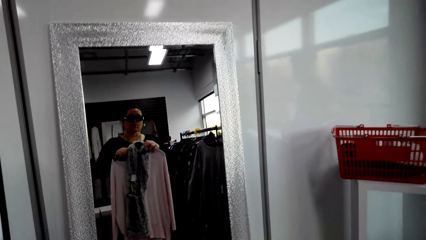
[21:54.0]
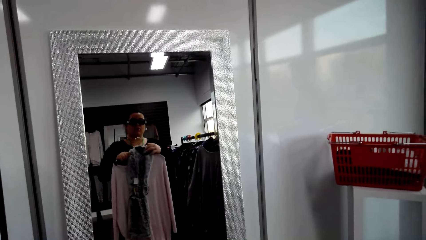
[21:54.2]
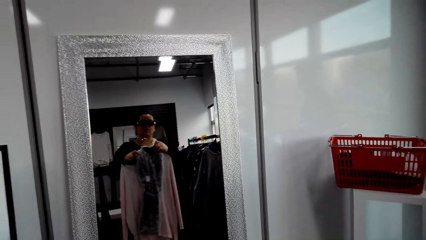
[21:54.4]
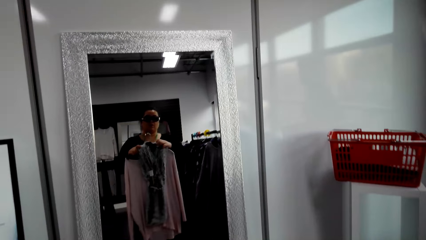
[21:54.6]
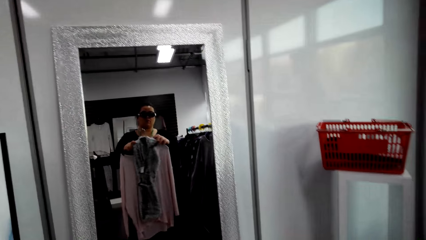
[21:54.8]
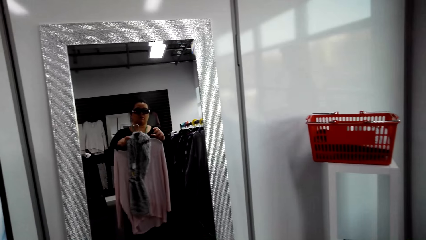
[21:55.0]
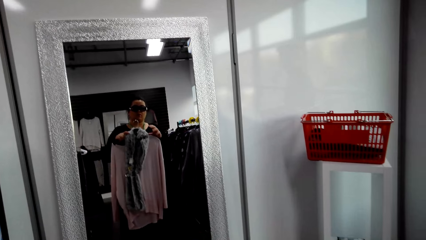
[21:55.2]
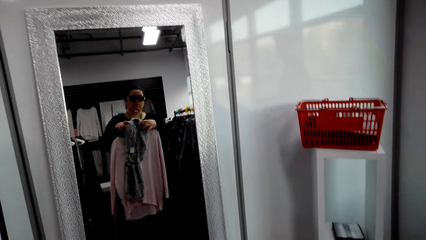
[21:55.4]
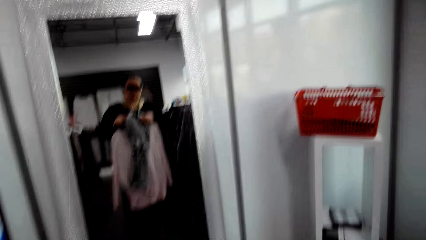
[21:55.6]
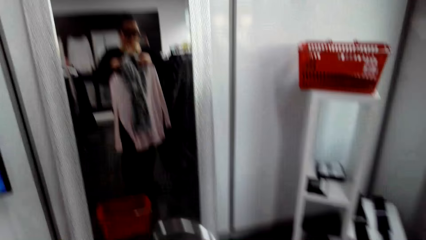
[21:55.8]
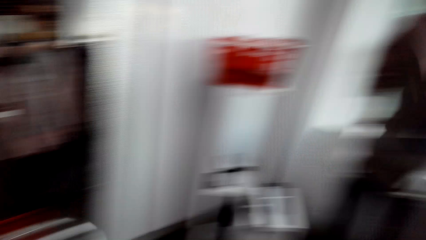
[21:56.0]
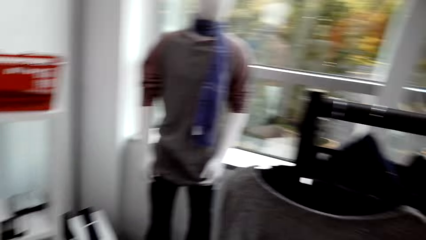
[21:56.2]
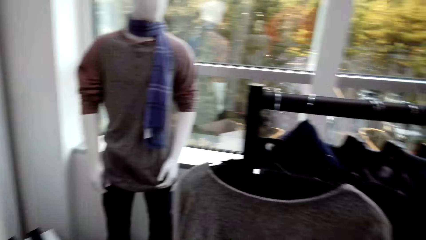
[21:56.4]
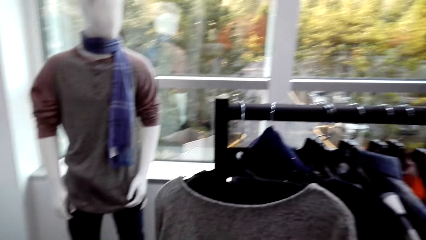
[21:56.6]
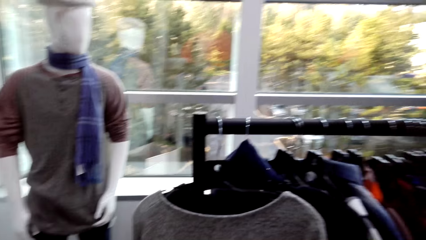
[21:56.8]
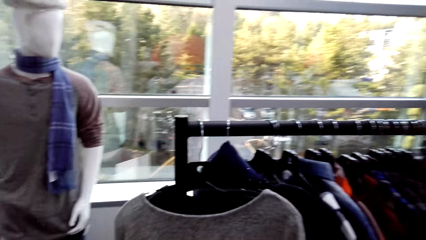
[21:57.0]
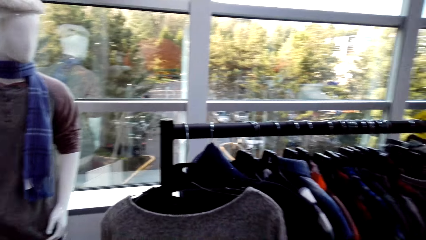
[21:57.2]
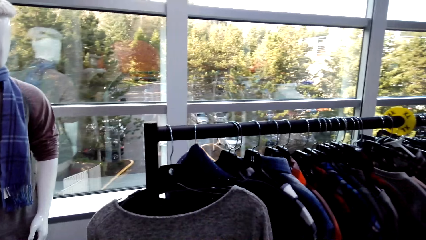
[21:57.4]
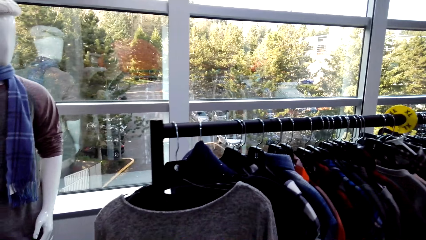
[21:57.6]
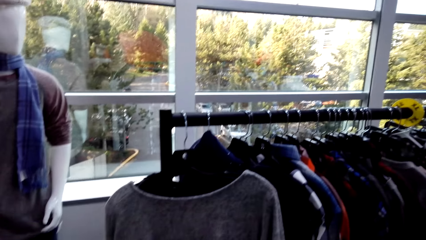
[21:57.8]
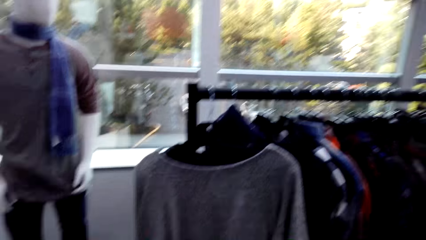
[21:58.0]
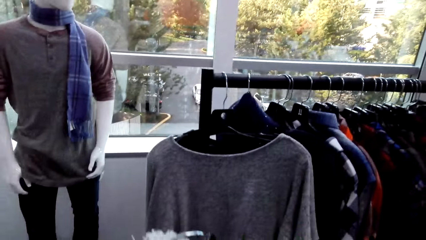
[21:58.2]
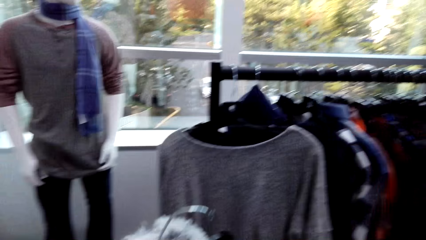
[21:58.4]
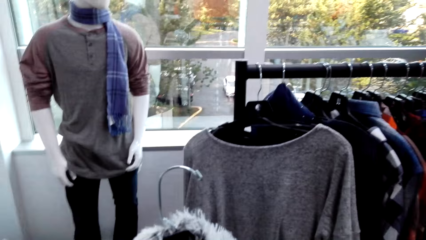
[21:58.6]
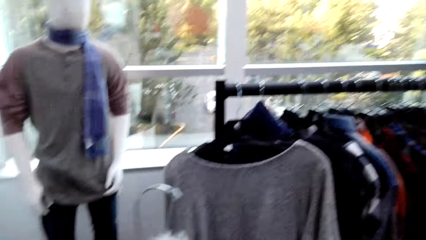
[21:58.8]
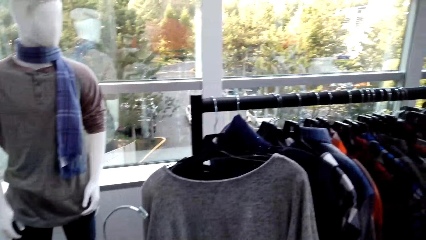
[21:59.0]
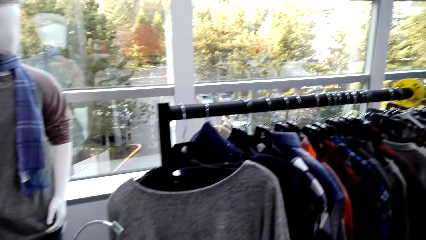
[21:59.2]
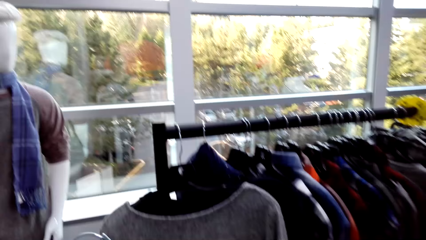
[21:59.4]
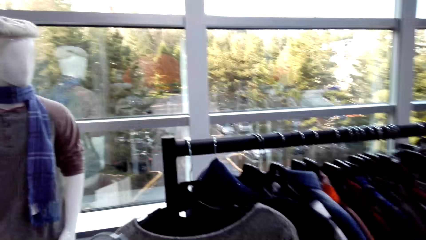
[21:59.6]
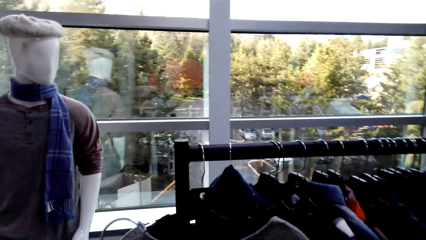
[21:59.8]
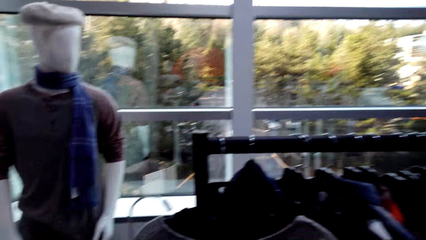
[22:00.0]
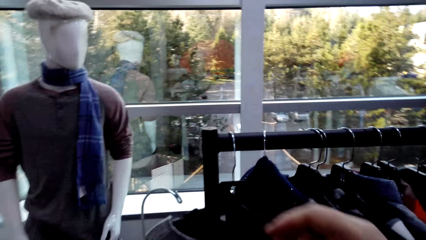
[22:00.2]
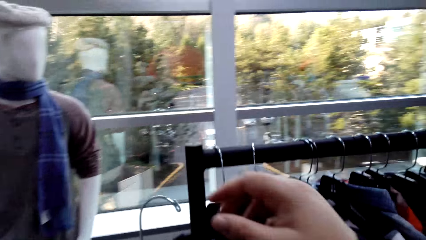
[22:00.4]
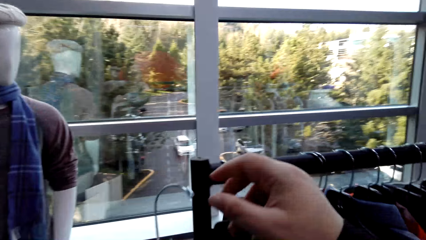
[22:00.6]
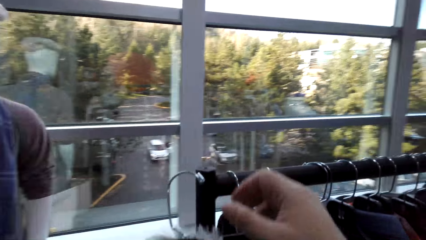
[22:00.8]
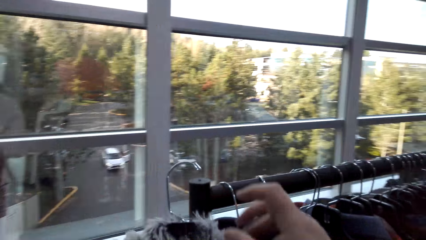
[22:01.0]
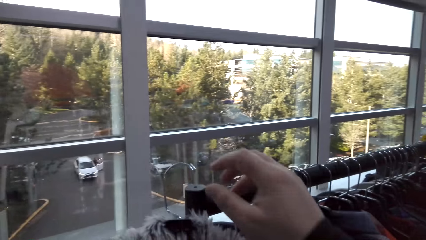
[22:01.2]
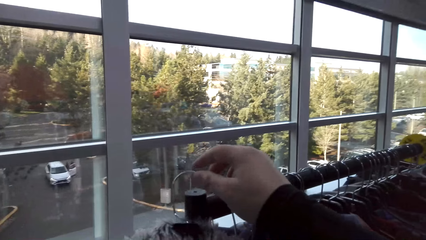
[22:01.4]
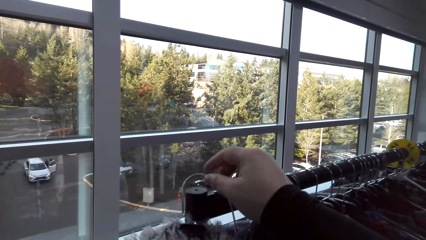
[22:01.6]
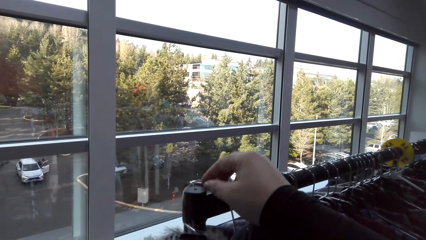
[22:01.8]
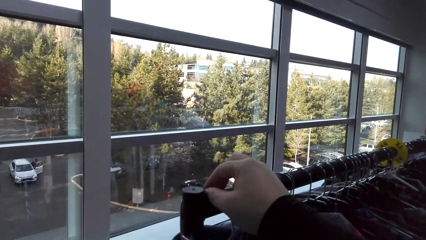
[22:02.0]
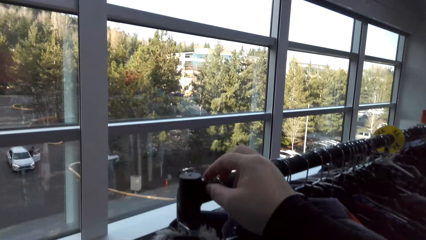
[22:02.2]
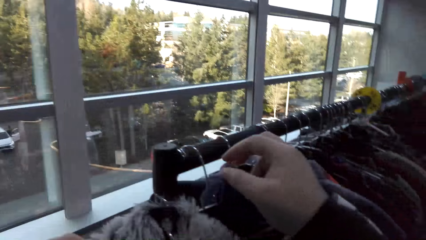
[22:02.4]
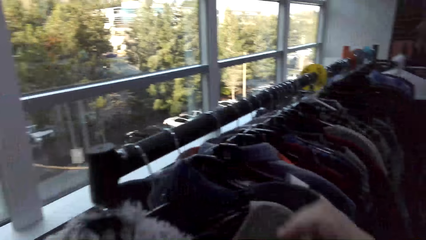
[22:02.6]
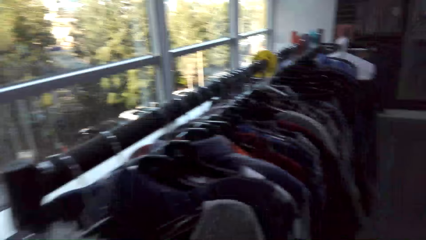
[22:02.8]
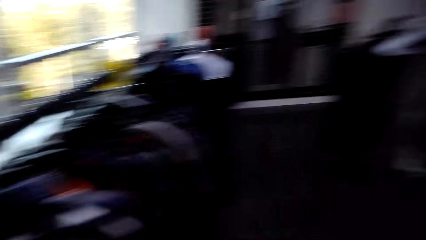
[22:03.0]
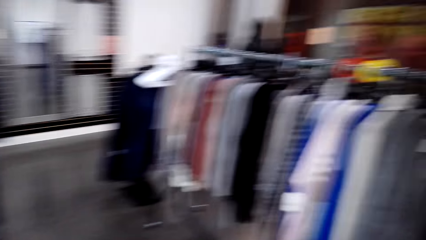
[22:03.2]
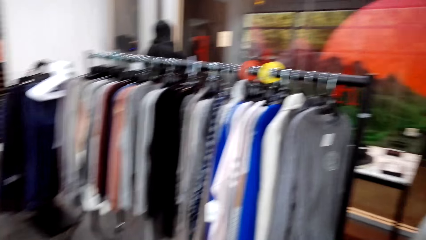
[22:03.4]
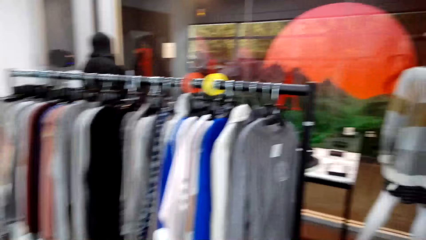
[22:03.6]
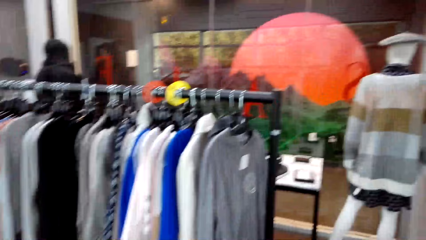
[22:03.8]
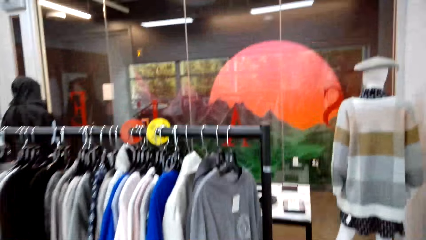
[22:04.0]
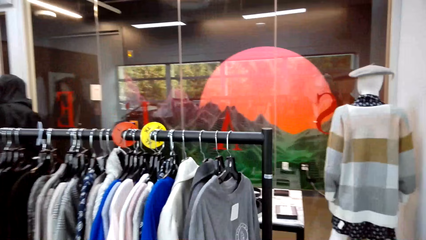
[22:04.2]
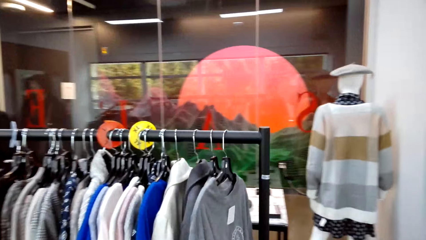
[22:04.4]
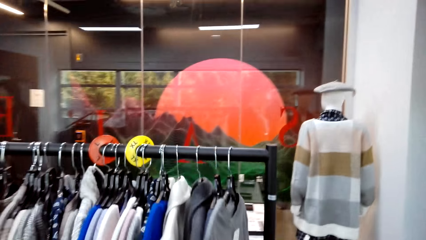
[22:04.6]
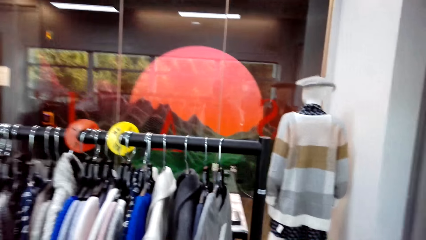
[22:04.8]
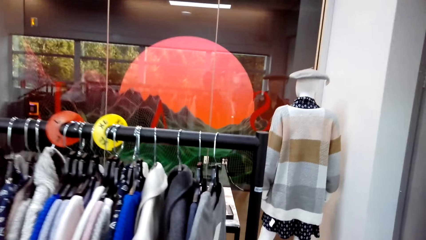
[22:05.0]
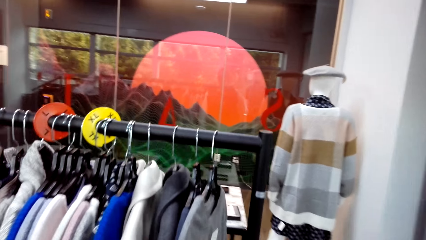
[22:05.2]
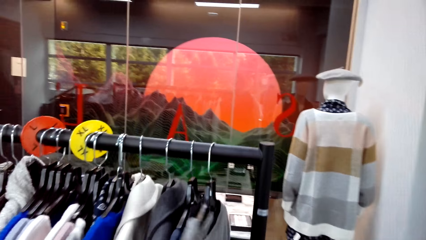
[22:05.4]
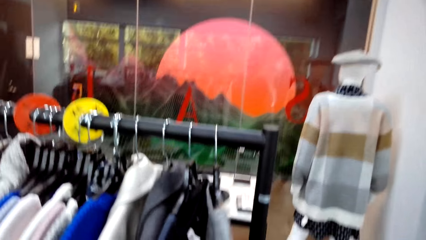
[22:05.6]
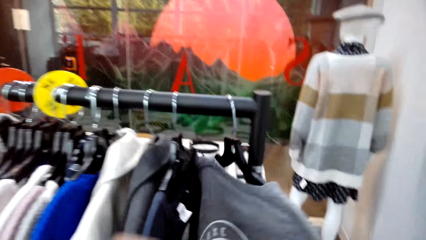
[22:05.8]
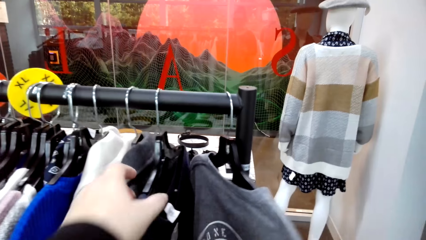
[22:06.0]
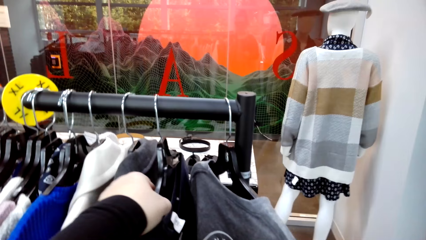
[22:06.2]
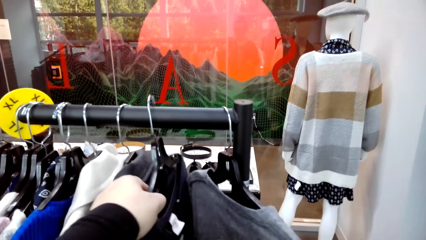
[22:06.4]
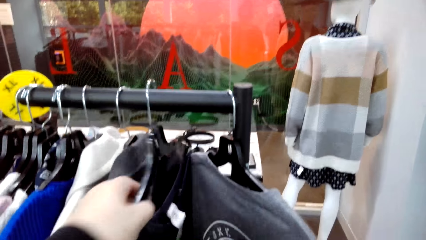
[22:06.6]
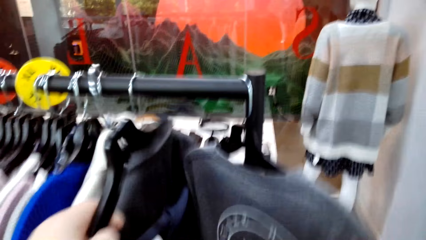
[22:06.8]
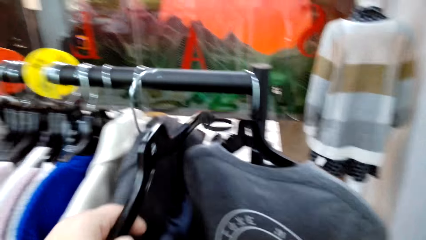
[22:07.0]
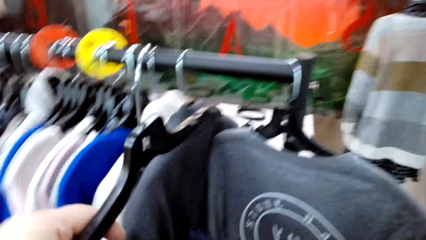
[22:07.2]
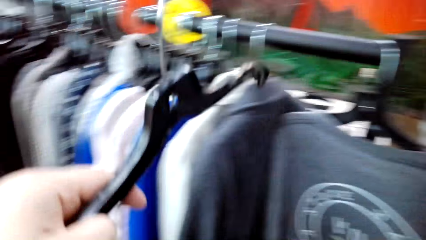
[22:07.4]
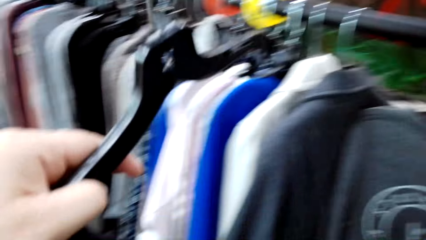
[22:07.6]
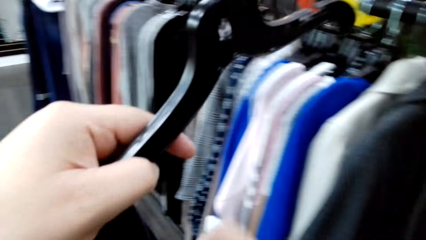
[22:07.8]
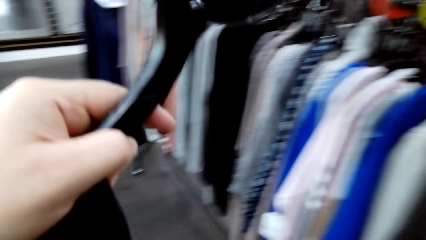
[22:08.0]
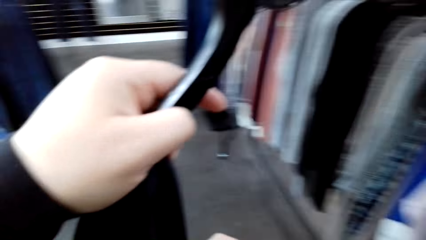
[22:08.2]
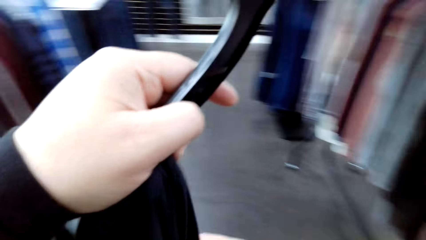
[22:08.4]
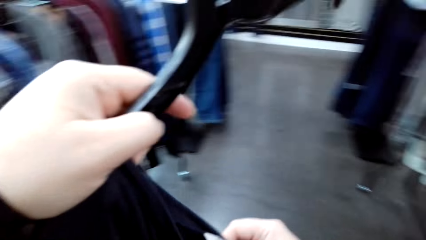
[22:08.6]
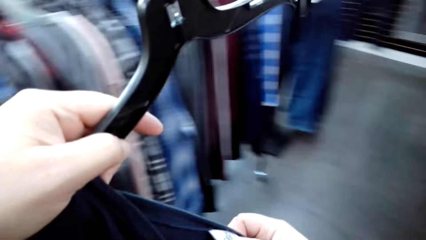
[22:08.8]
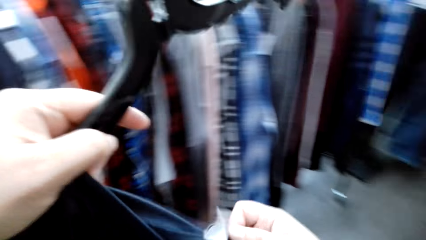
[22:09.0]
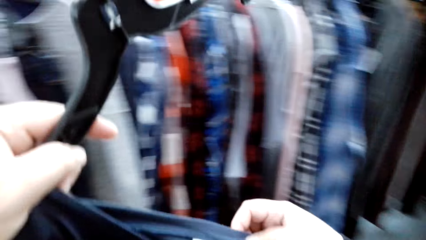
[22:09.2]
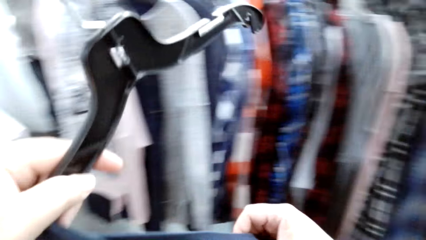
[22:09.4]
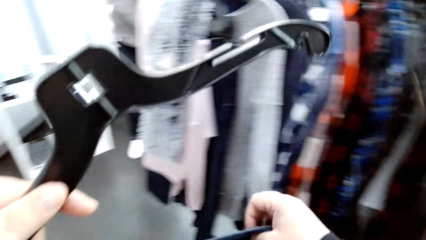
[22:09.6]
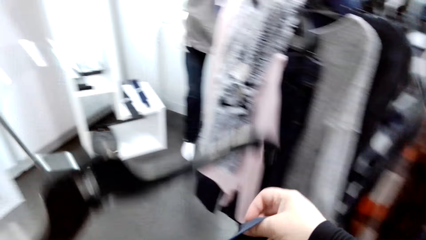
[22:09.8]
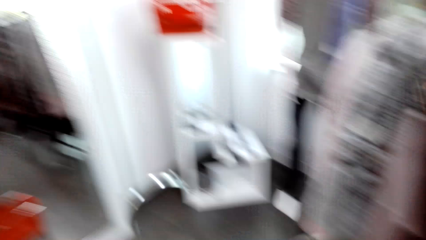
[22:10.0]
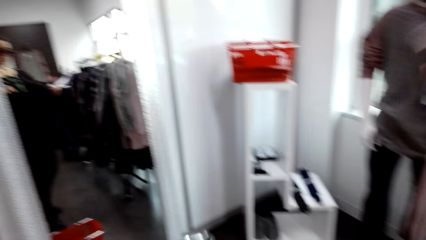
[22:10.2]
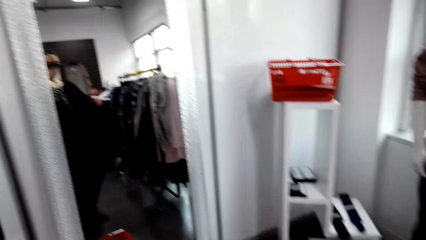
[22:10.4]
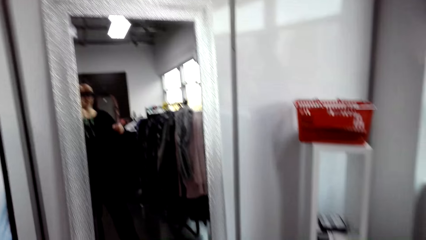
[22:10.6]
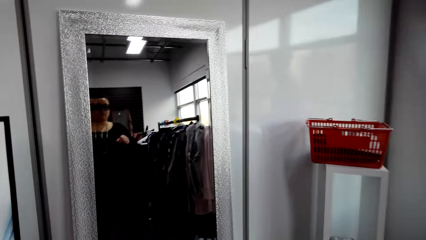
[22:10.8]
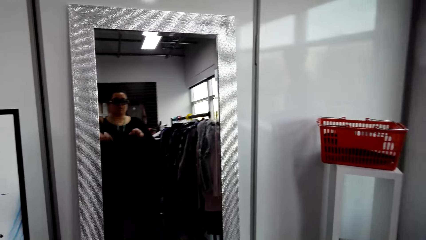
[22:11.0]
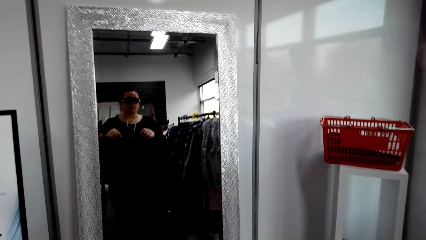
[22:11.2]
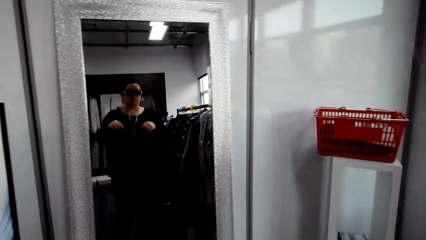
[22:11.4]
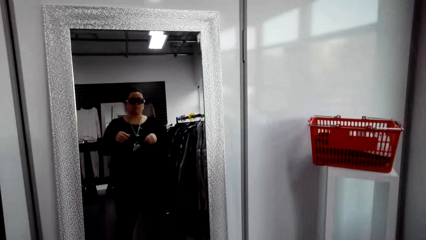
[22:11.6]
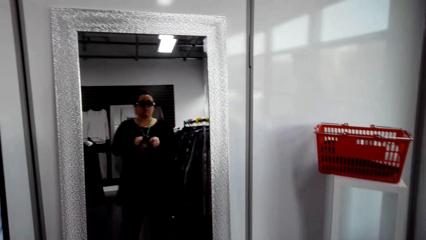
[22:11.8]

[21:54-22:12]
The camera wearer puts the cloth on the clothes hanging rod. They move clothes on the clothes hanging rod. They hold the cloth.
